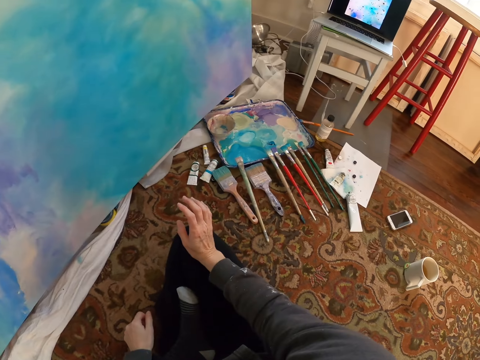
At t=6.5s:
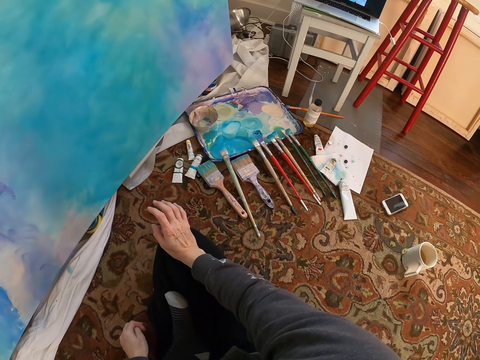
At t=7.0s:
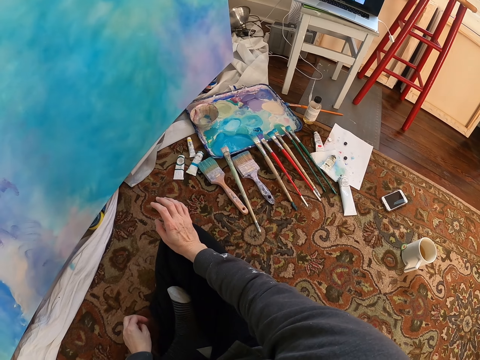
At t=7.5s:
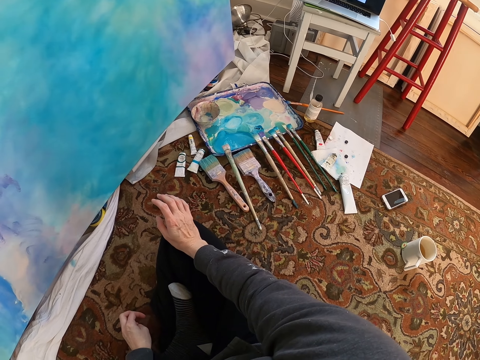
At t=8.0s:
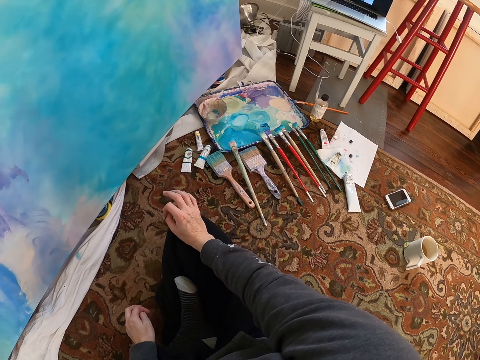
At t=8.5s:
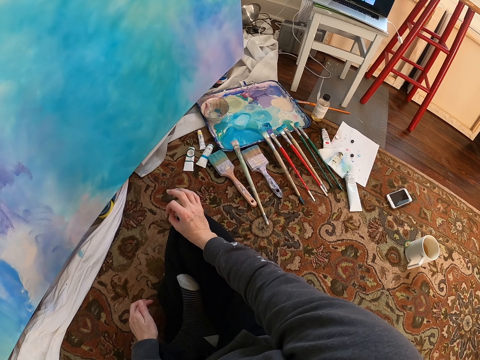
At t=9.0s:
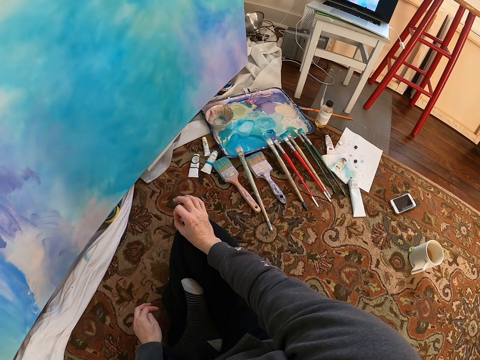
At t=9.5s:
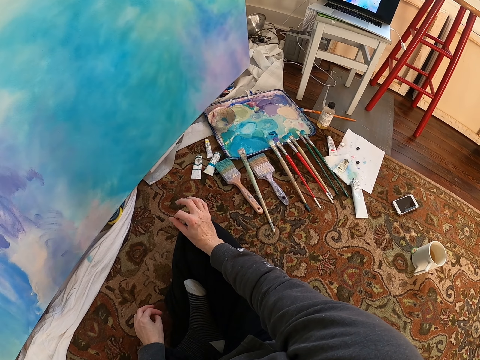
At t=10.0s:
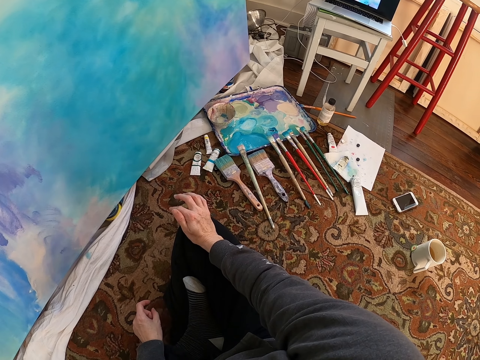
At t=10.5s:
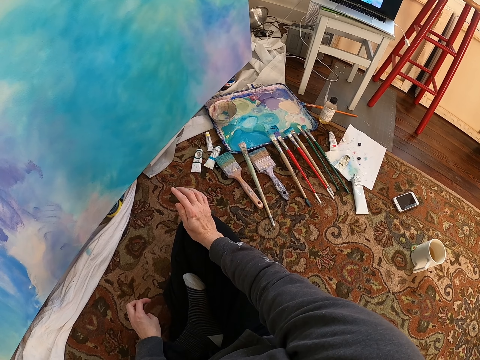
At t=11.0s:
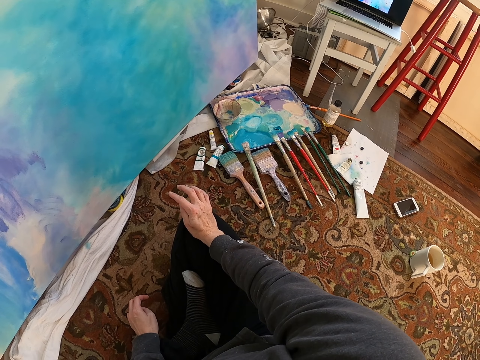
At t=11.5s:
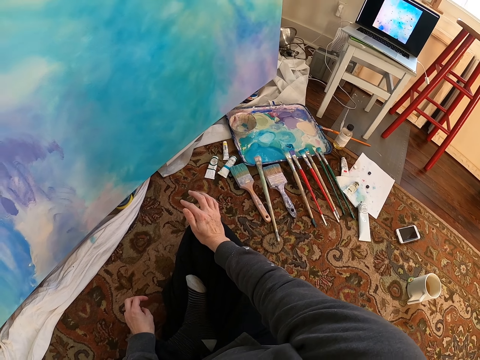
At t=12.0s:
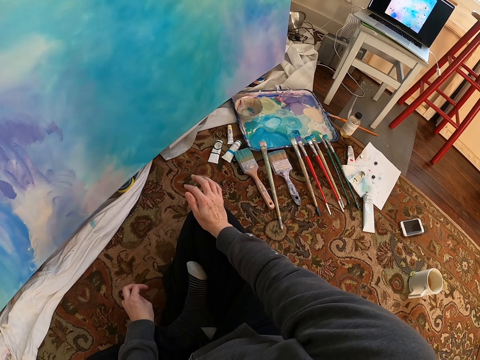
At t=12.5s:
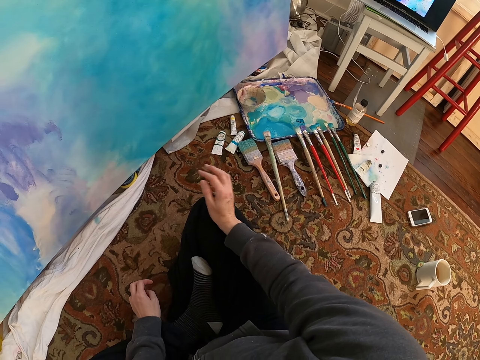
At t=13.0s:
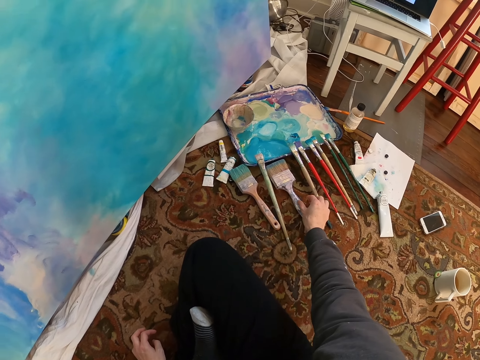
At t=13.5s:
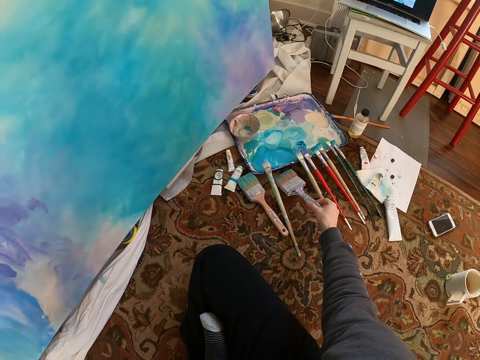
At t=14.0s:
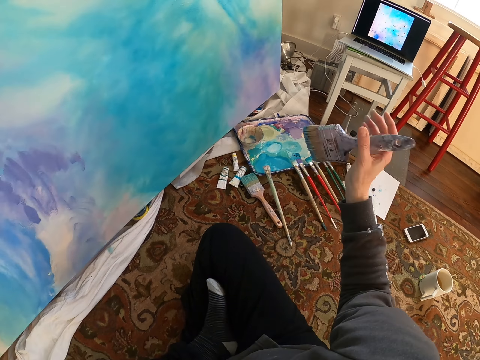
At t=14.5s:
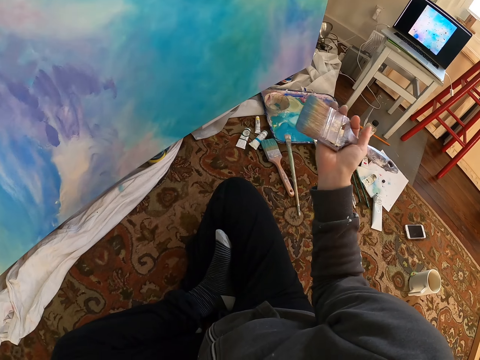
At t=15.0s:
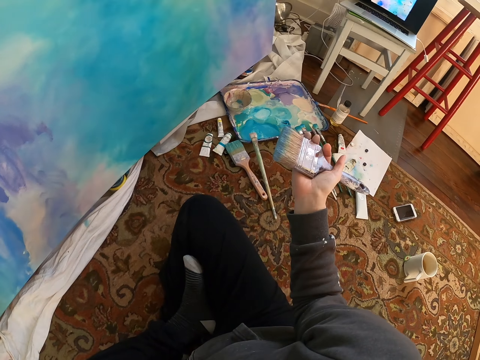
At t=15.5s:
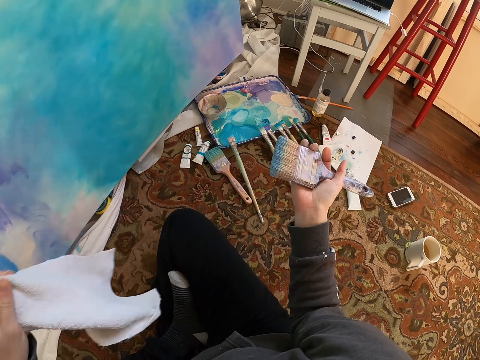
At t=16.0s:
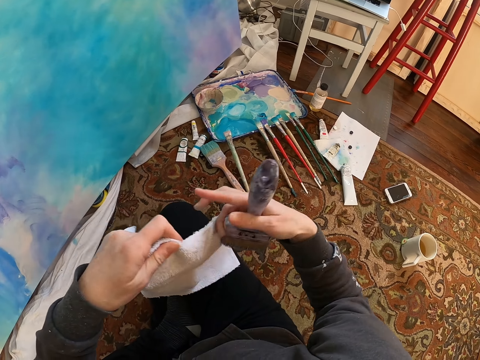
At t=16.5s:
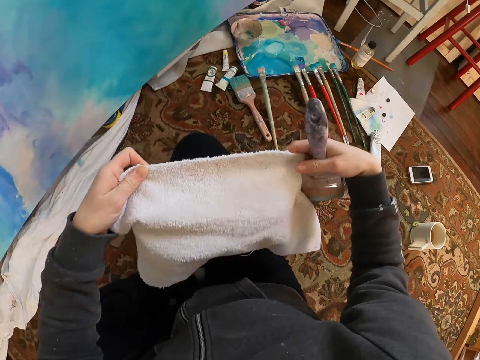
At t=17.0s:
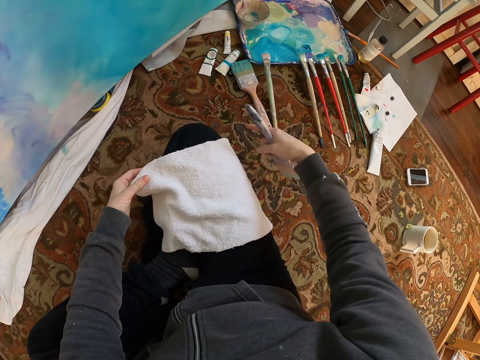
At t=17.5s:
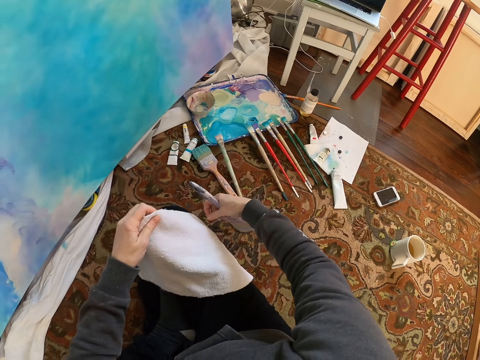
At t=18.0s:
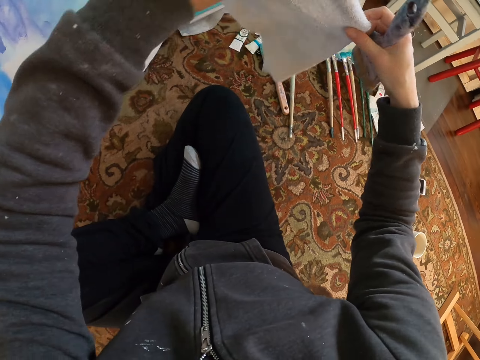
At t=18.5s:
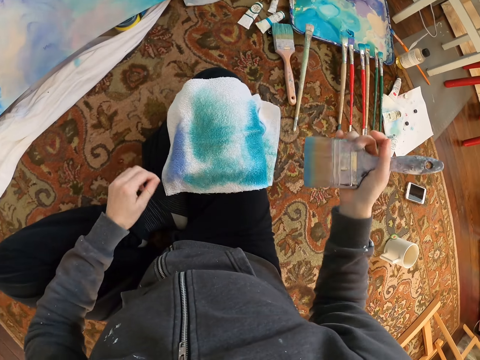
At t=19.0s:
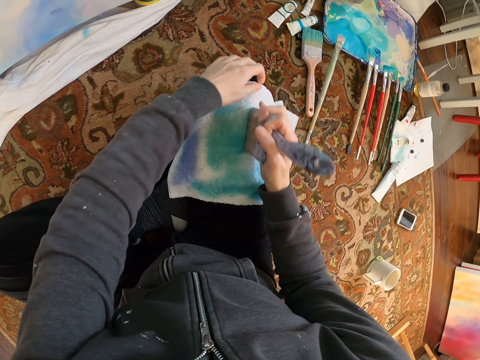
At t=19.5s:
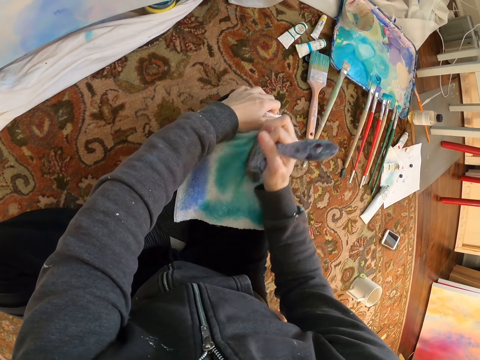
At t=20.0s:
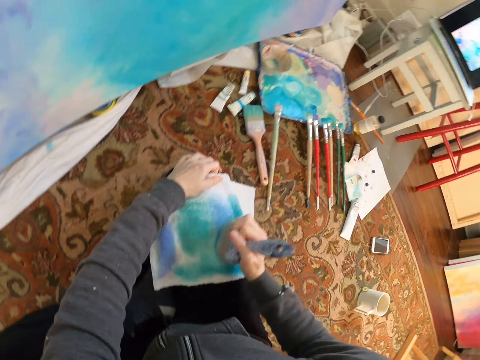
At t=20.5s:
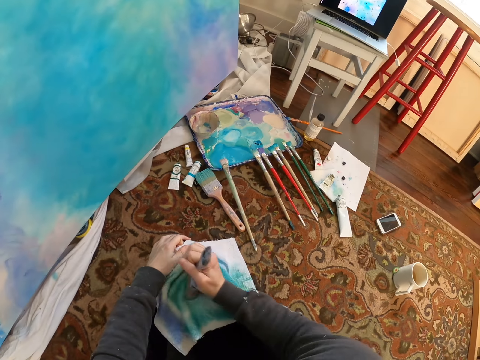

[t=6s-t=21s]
The camera wearer clicks fingers. They look around. They look on the painting. They pick up the paintbrush. They stretch the face towel. They take a rag. They overturn the rag. They remove the excess paint from the paintbrush.

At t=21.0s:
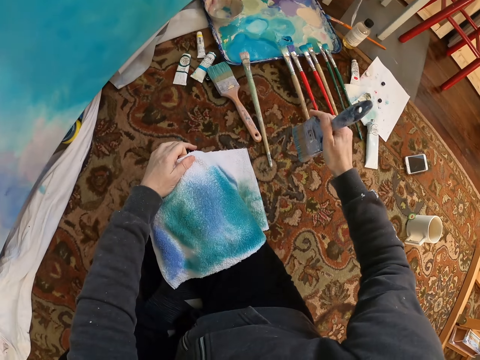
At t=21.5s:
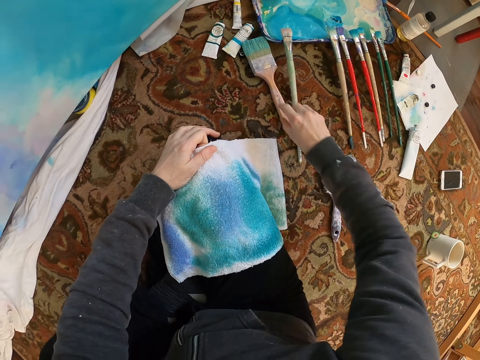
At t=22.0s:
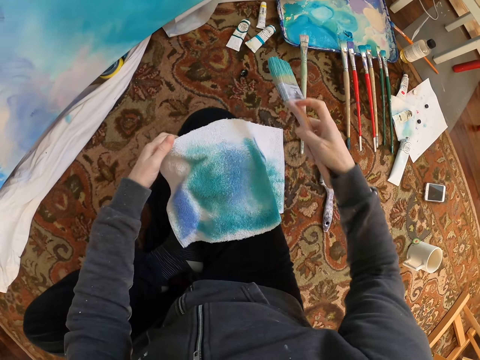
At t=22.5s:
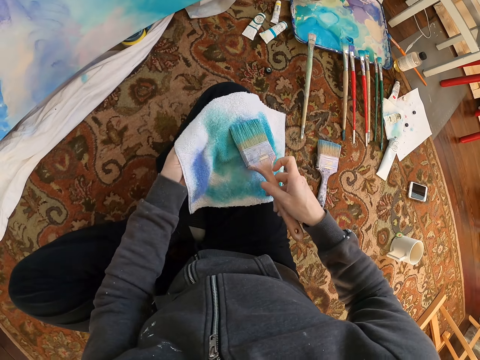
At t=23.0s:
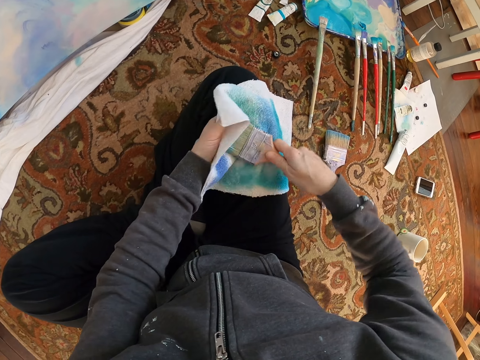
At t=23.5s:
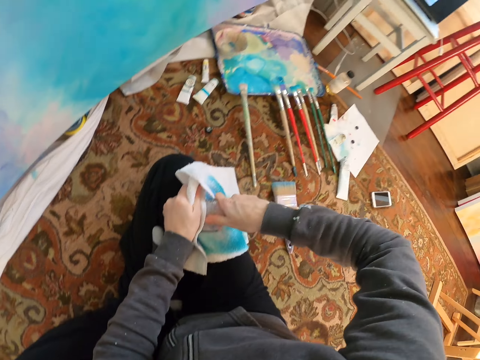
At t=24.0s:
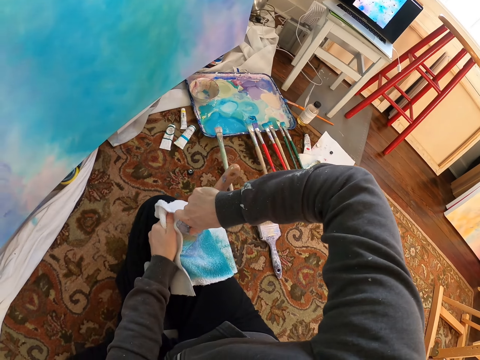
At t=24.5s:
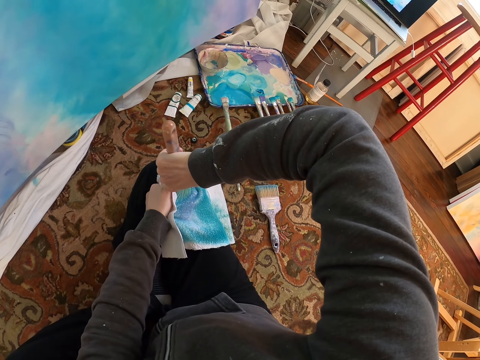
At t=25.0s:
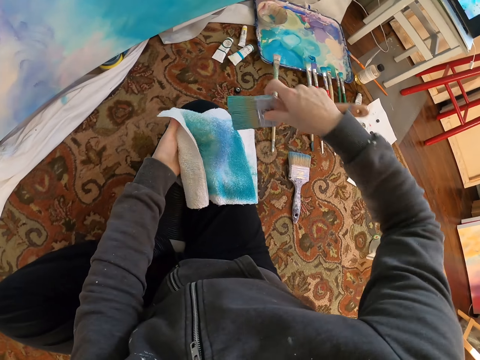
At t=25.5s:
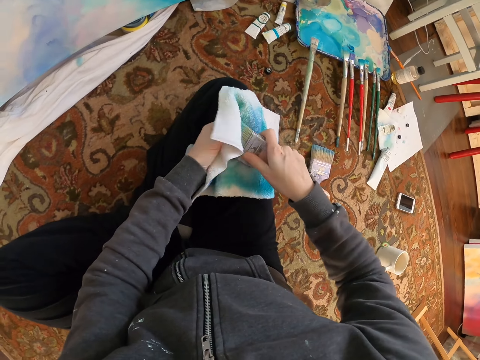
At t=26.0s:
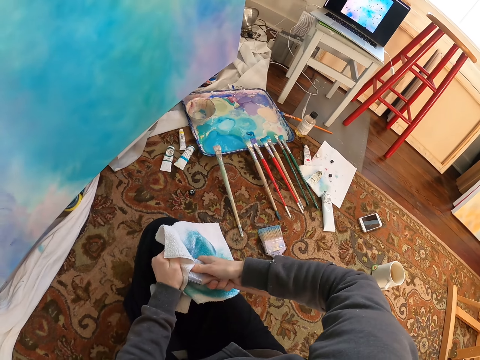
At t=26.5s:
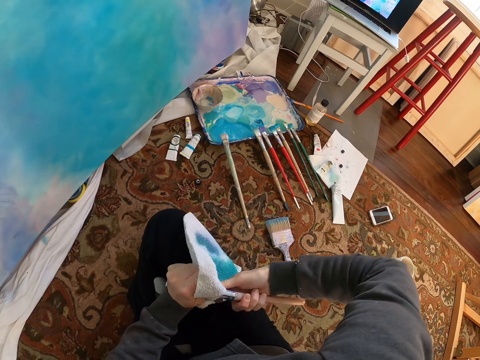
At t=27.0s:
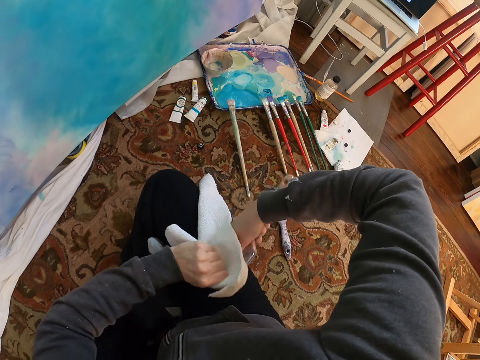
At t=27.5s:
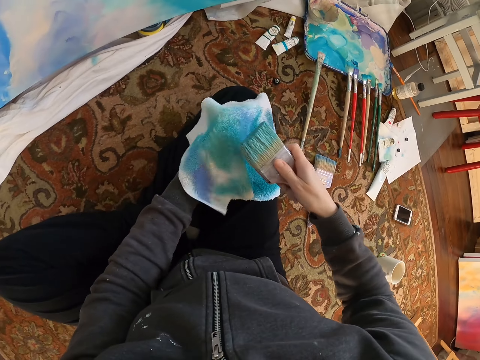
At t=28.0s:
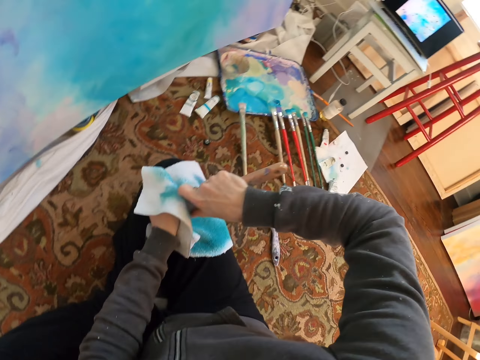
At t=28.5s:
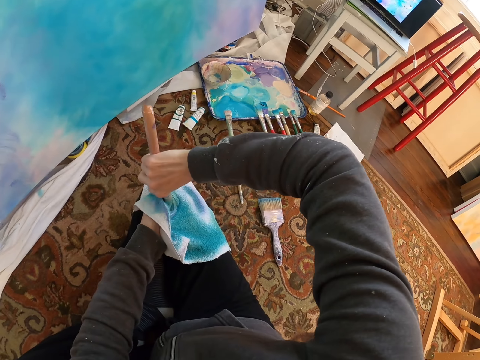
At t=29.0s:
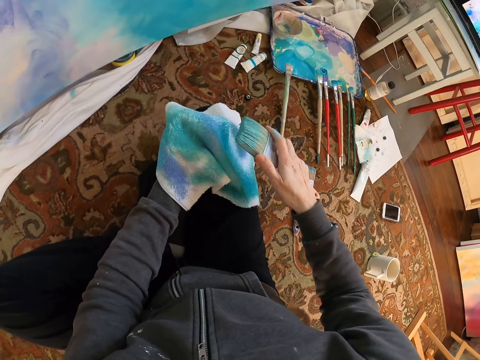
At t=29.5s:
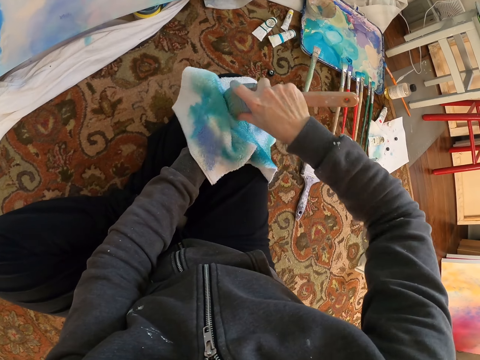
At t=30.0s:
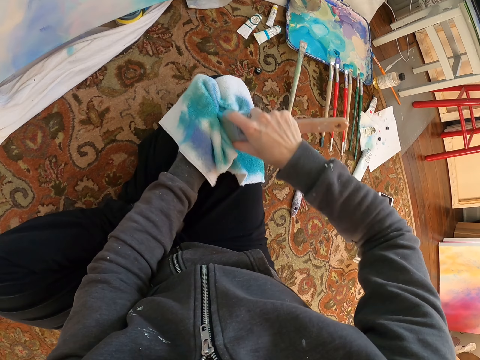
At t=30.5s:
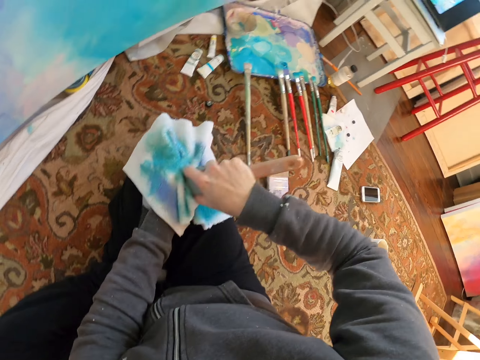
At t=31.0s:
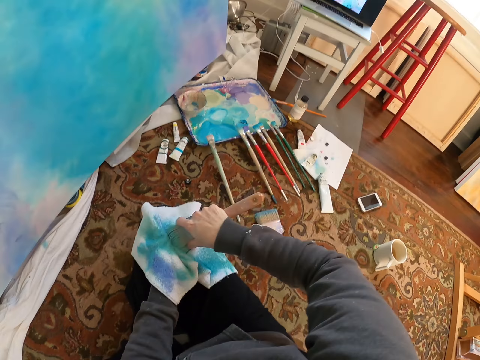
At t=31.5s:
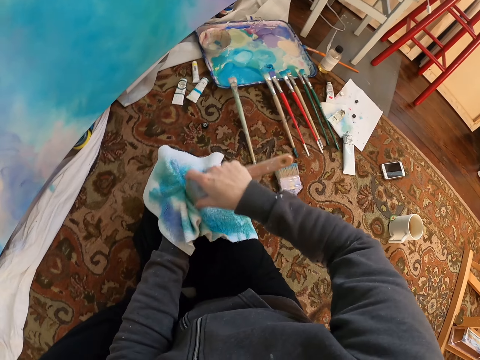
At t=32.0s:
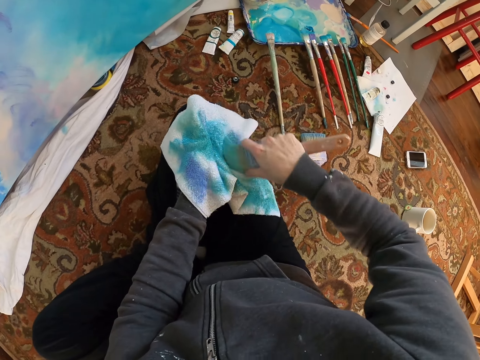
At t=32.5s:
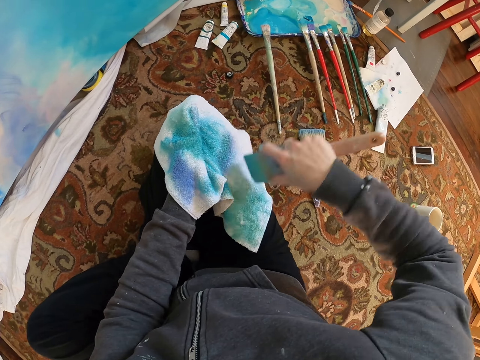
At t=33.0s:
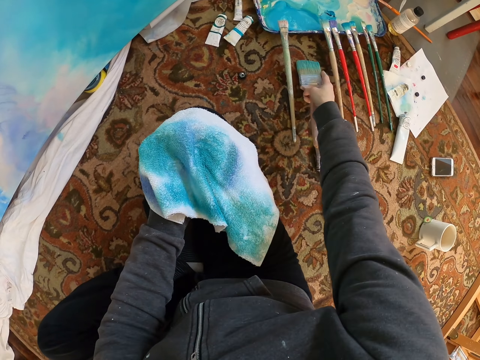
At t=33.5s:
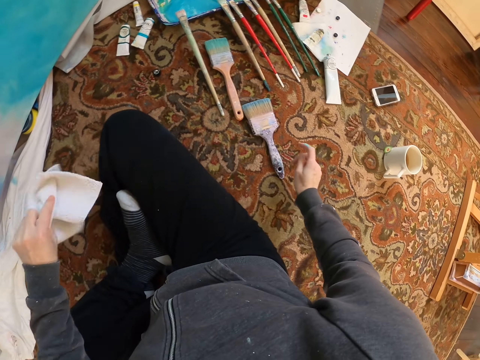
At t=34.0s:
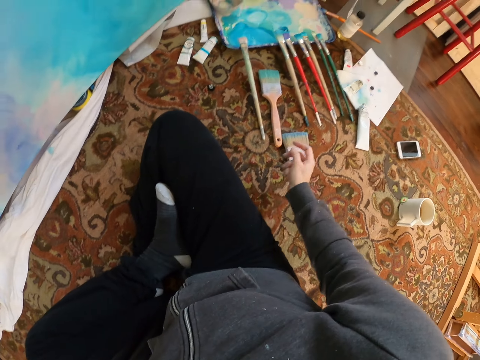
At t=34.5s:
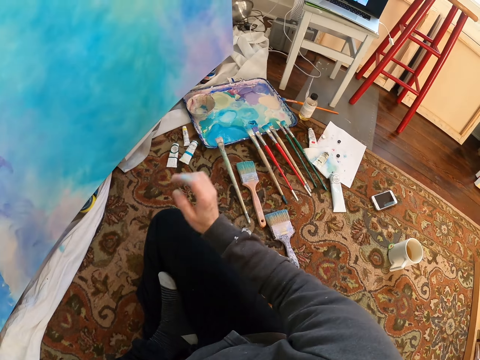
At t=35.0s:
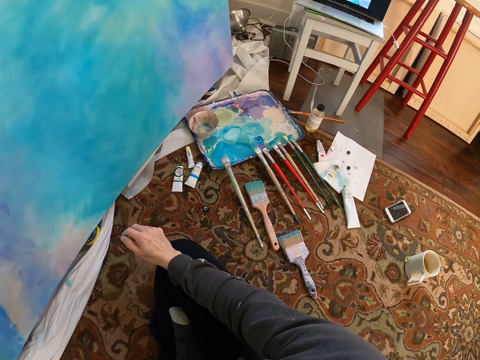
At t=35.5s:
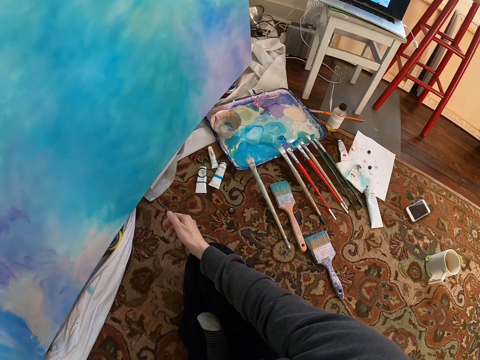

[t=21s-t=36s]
The camera wearer wipes the brush on the rag. They drop the paintbrush. They pick up the paintbrush. They remove excess paint from the paintbrush. They wipe the brush on the rag. They drop the paintbrush. They drop the face towel.
